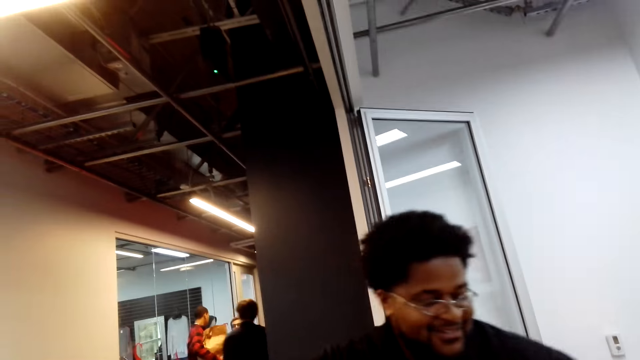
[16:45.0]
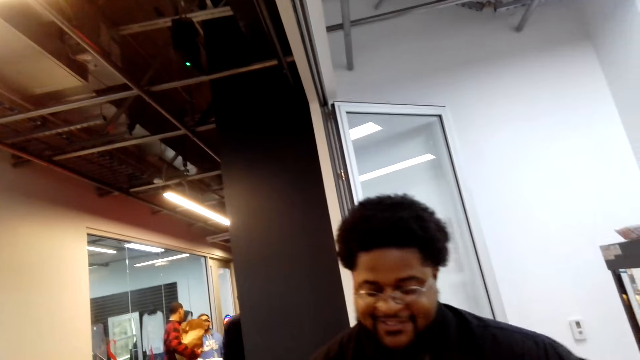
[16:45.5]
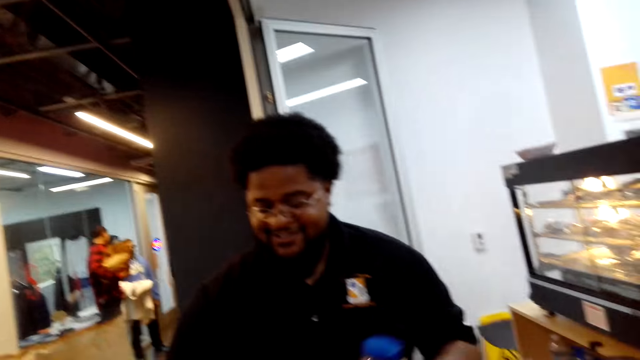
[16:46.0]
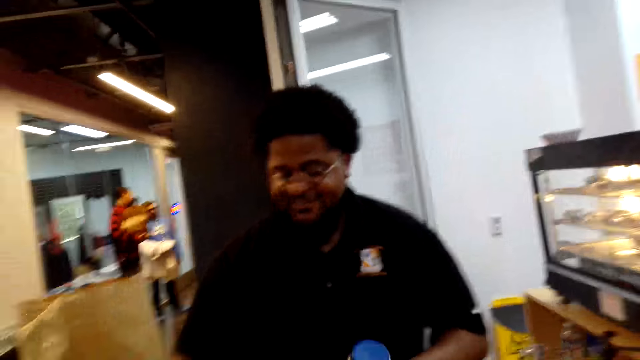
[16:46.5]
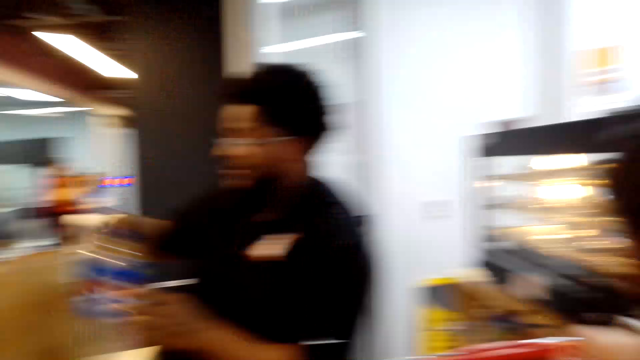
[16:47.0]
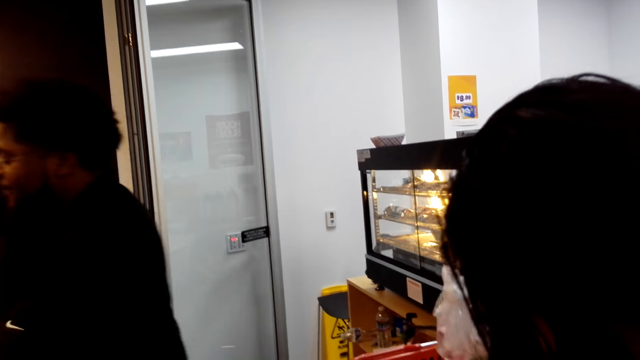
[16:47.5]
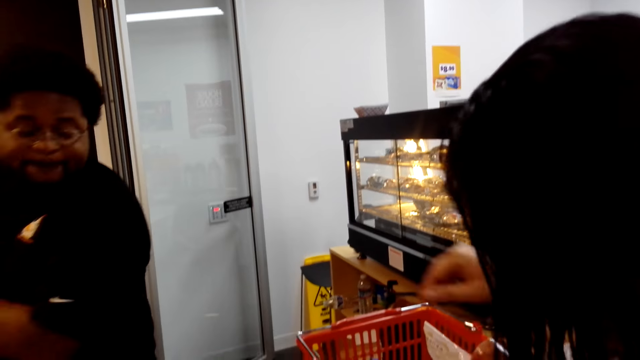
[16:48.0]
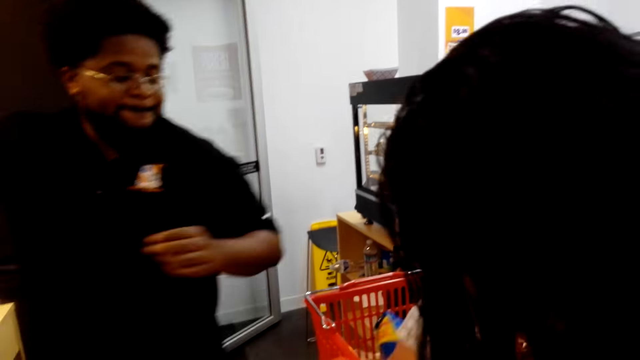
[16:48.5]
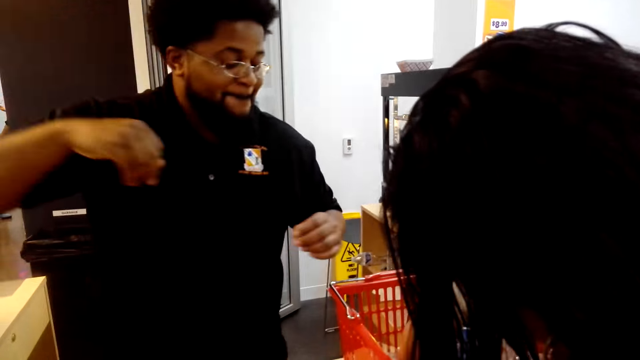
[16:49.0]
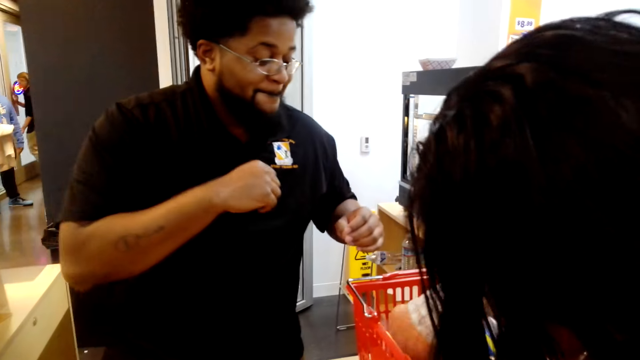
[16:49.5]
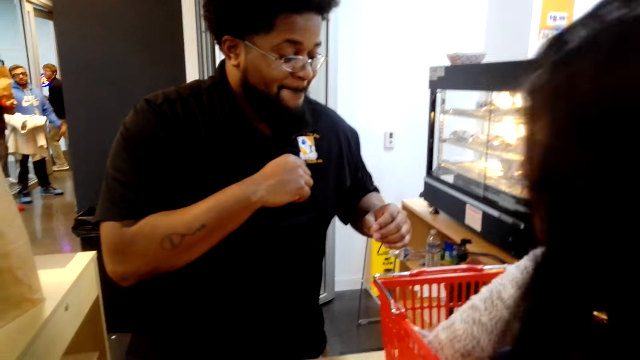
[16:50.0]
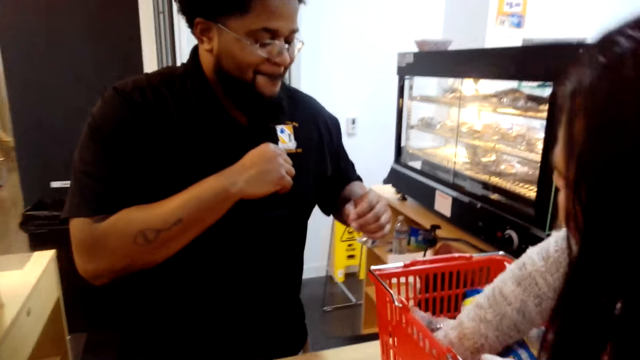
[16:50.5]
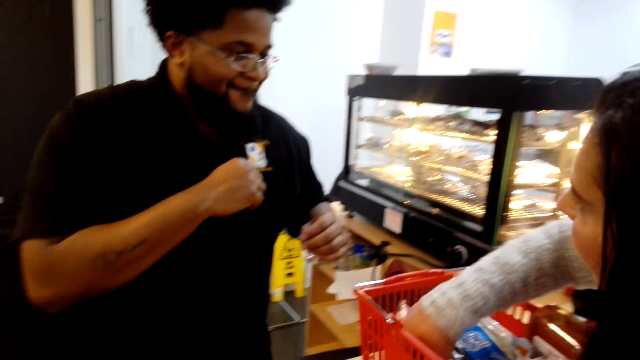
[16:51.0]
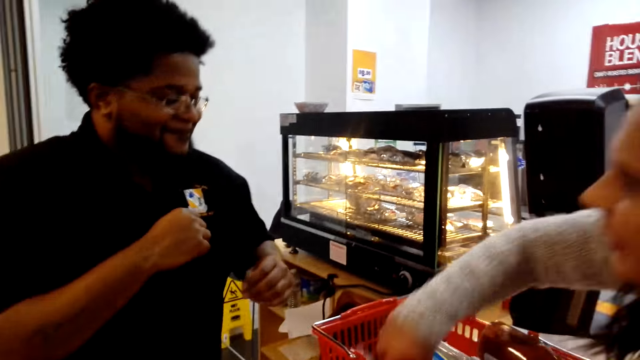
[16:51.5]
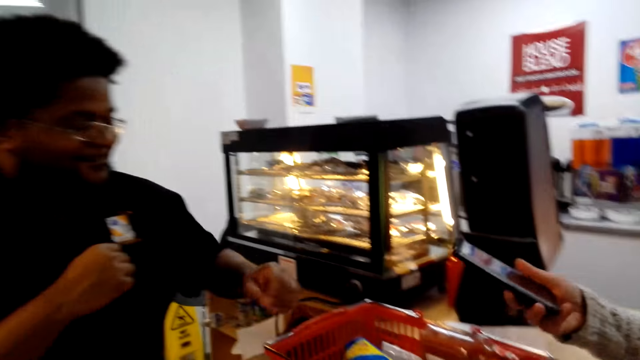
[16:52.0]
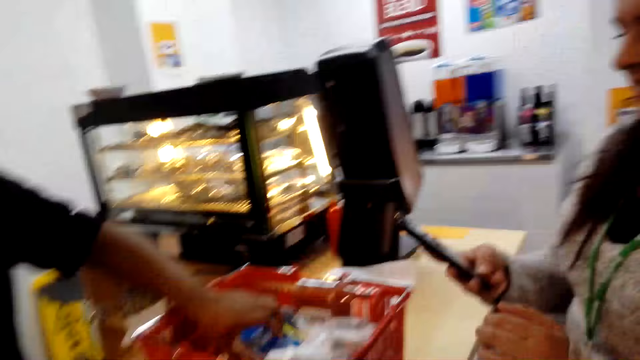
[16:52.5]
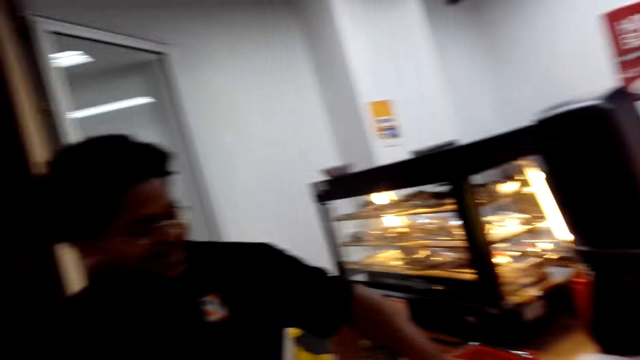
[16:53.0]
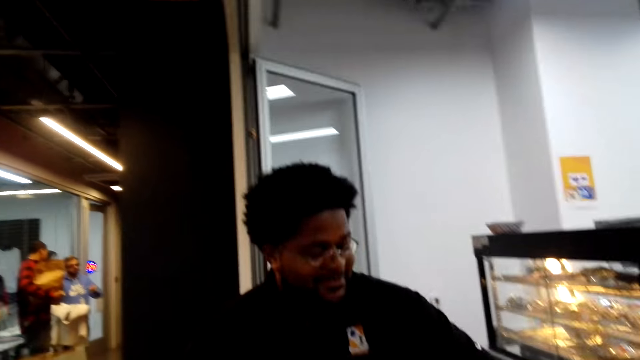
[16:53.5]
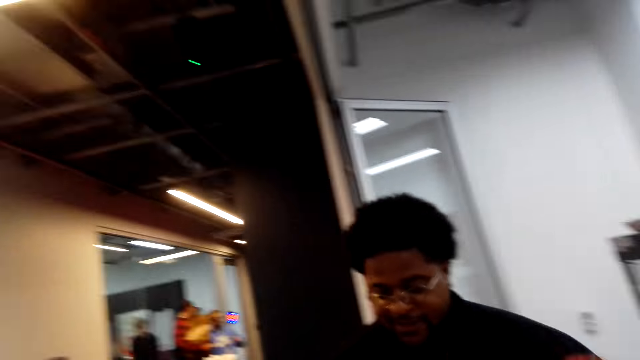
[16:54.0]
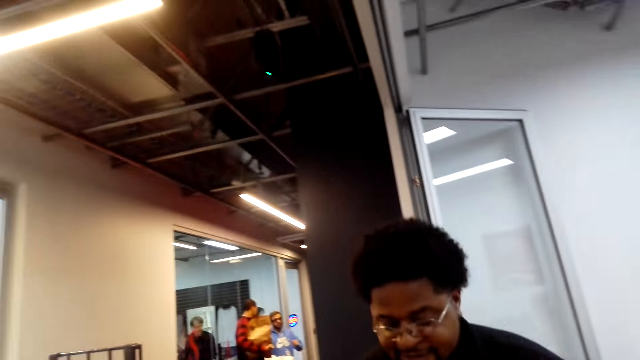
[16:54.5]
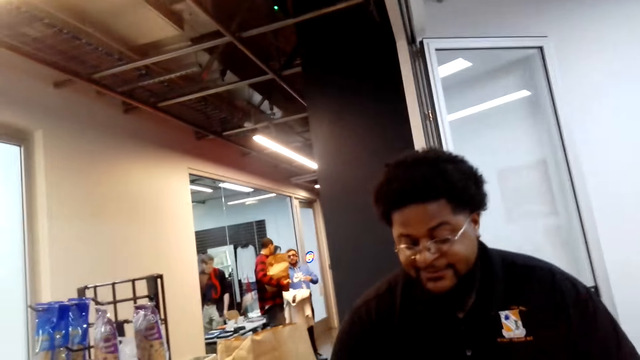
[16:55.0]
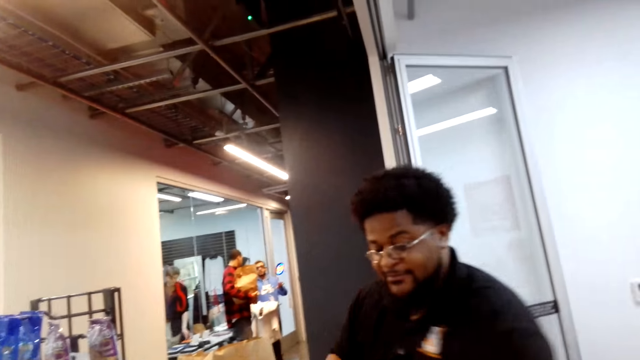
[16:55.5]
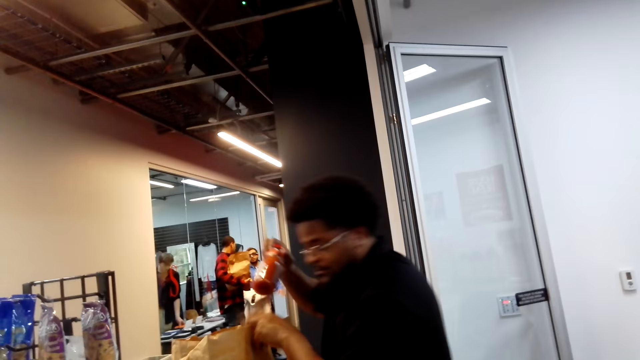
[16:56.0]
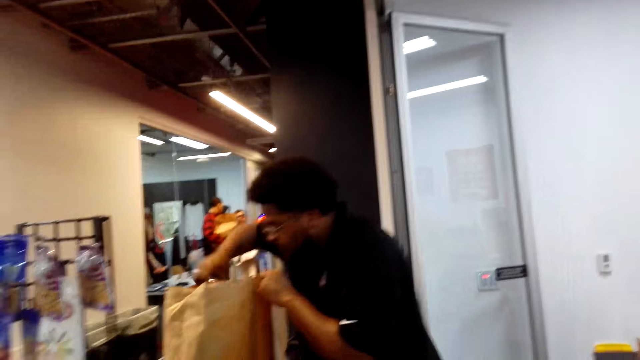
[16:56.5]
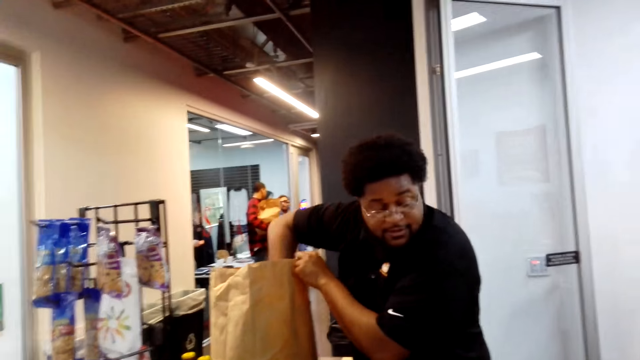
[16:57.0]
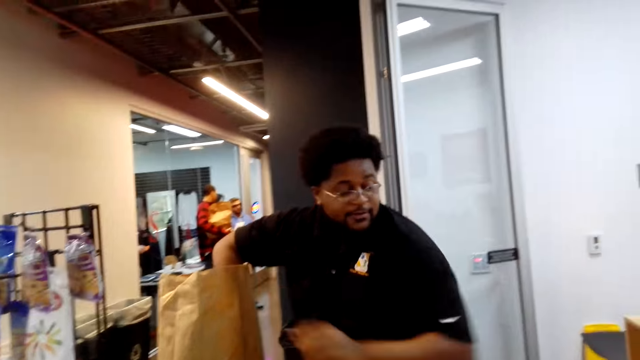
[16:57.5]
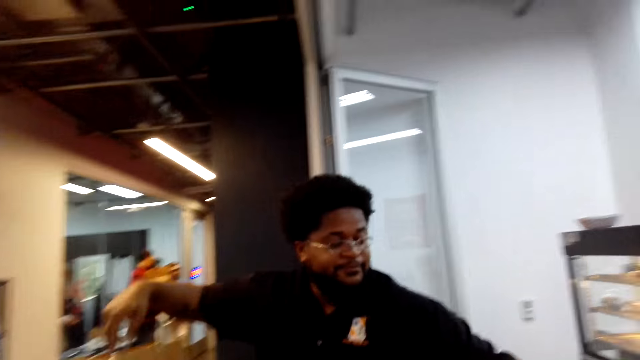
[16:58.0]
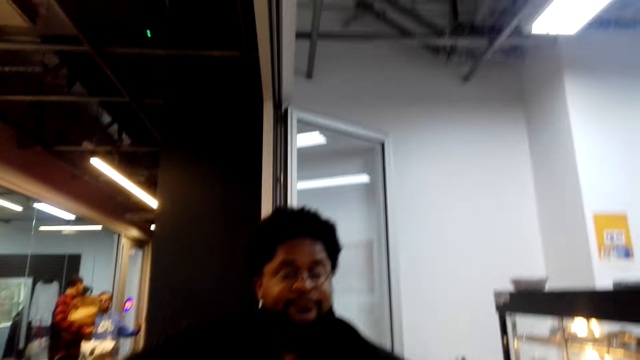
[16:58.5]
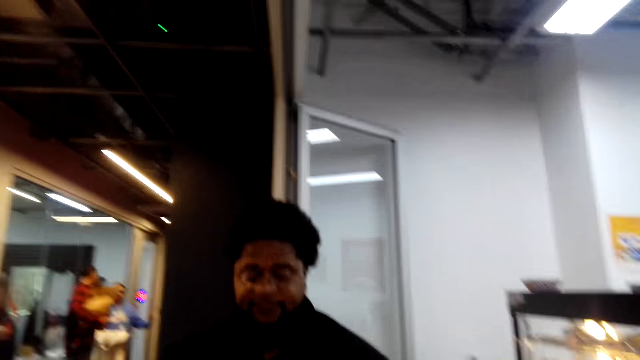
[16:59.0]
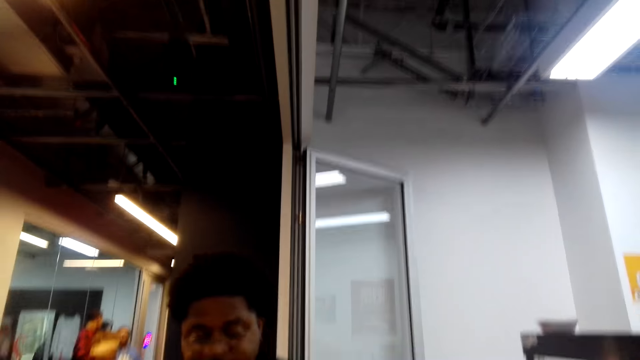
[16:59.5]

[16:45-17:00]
A man packs the items into the bag. A woman picks up the phone from the carrier. The woman converses with the man. The man puts something into the bag.

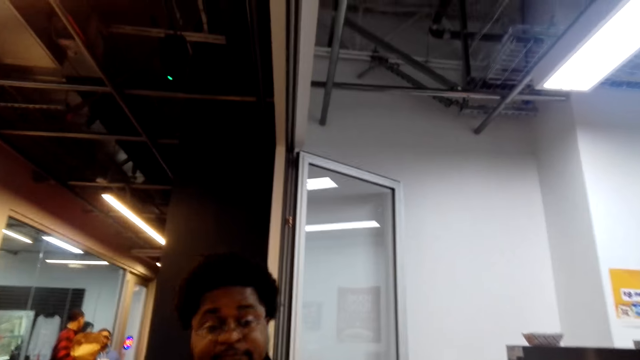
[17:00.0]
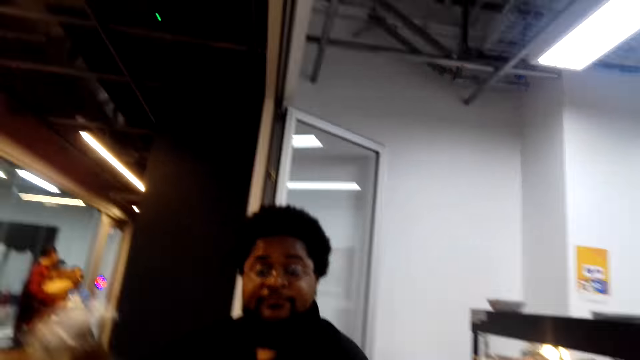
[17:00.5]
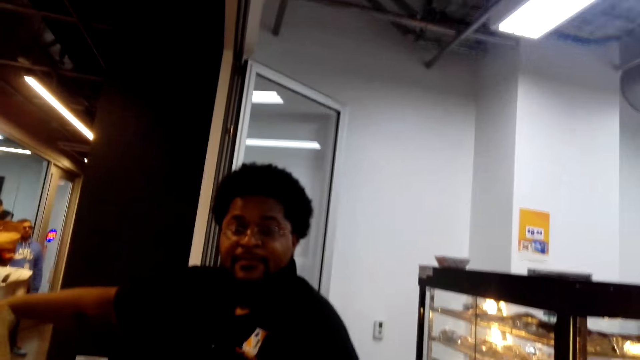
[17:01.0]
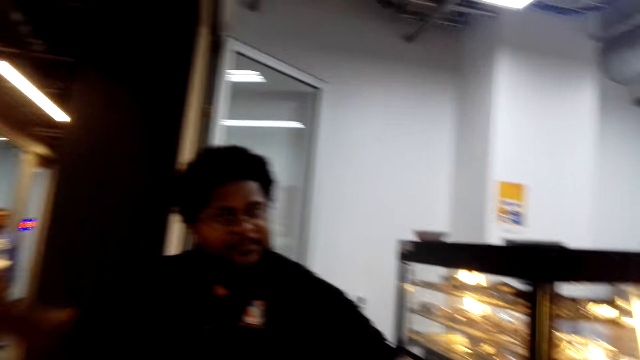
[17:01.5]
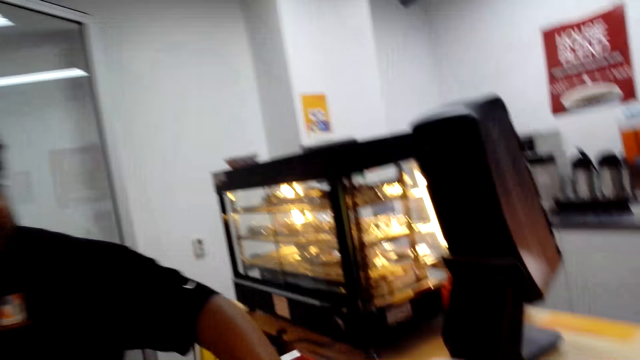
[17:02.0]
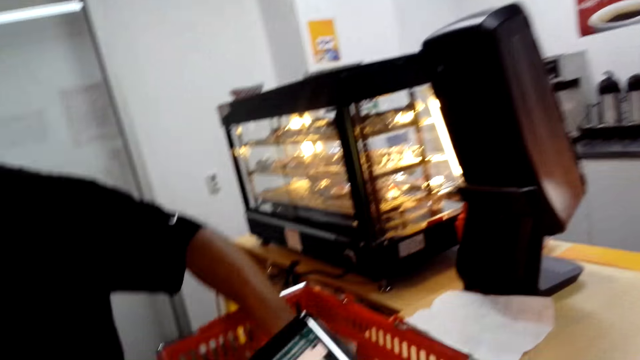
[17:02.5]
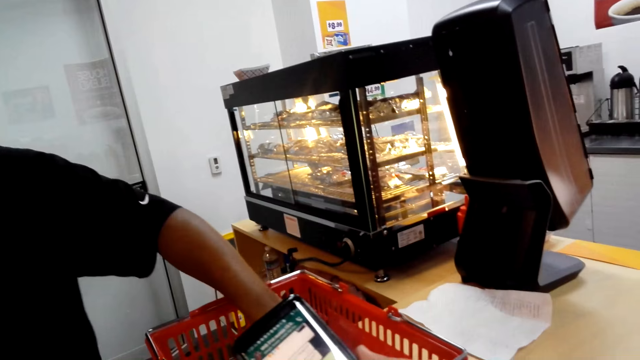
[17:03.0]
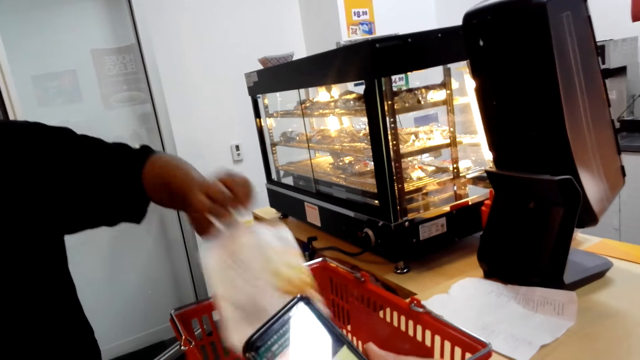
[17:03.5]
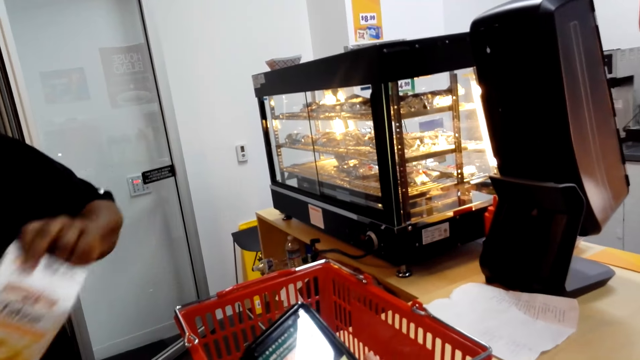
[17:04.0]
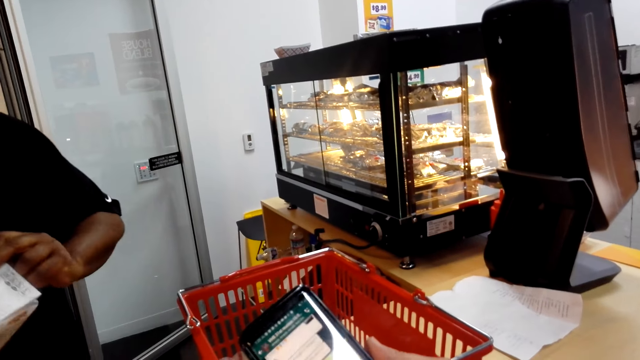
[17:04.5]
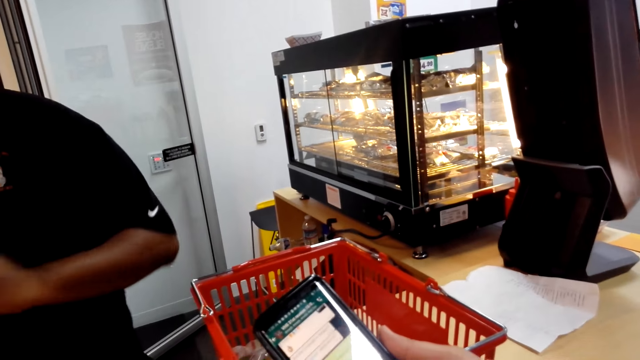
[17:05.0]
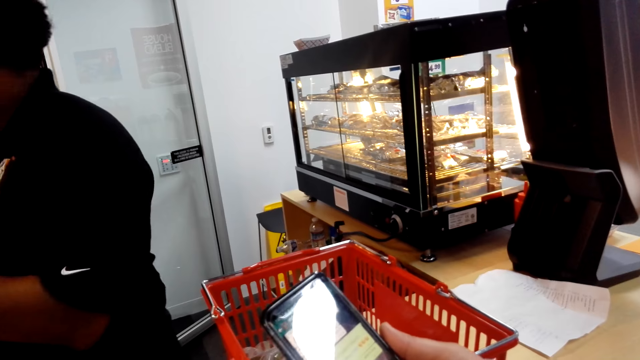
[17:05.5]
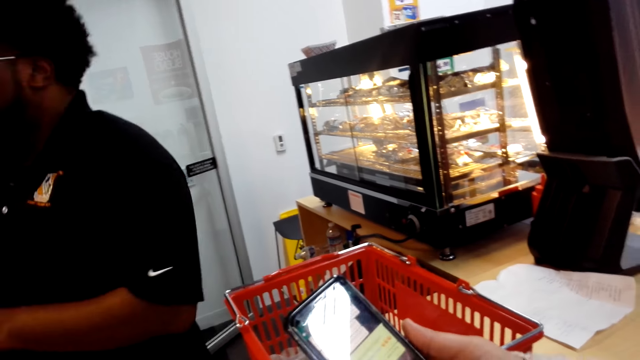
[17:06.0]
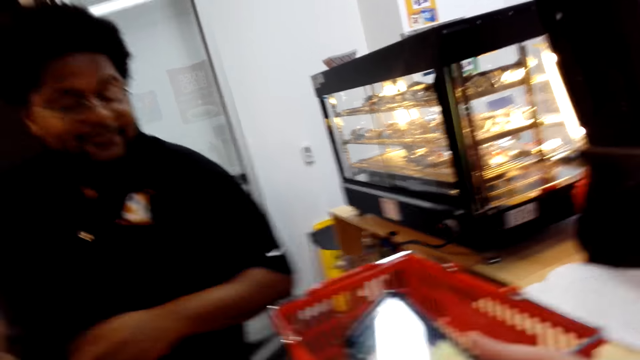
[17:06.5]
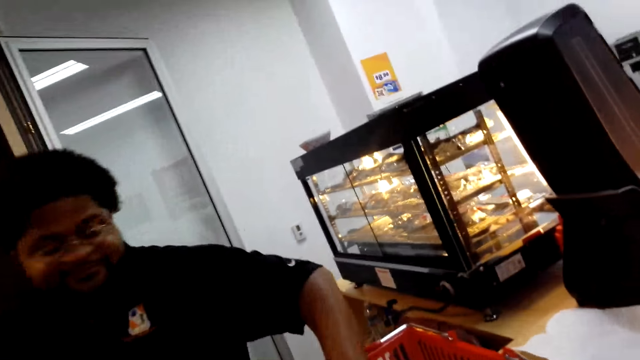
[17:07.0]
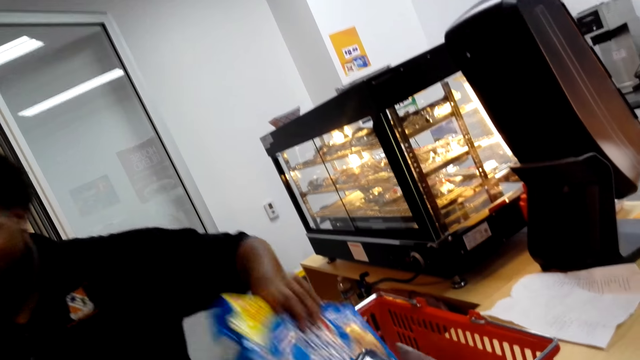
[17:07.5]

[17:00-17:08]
The man picks up milk from the carrier.
